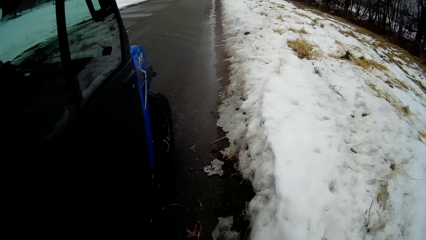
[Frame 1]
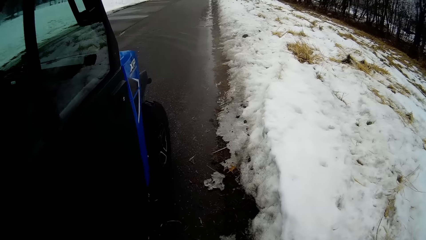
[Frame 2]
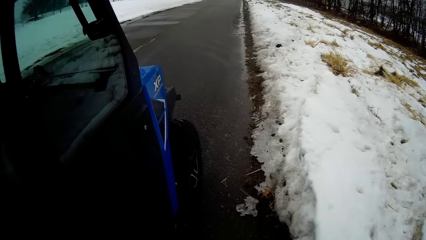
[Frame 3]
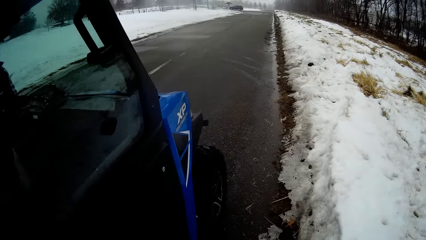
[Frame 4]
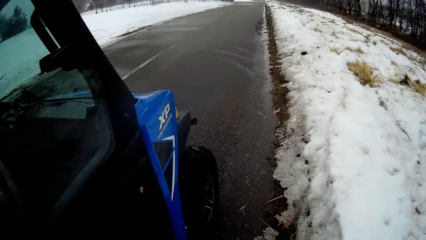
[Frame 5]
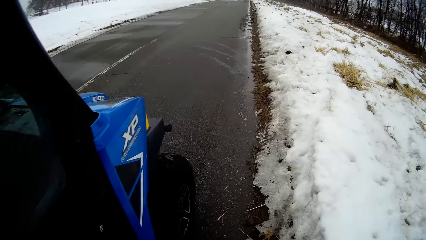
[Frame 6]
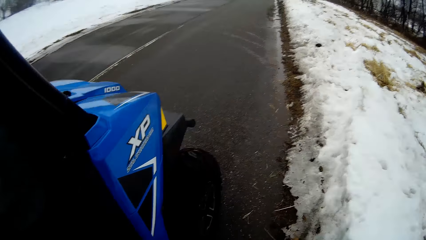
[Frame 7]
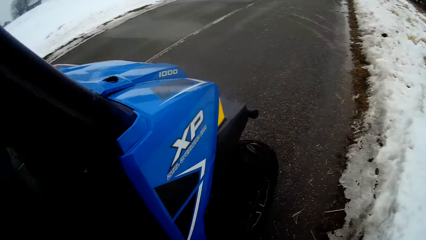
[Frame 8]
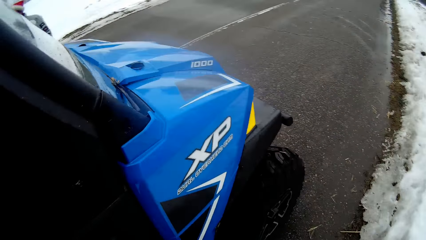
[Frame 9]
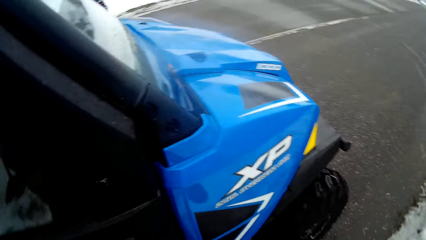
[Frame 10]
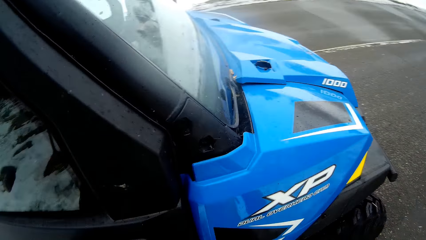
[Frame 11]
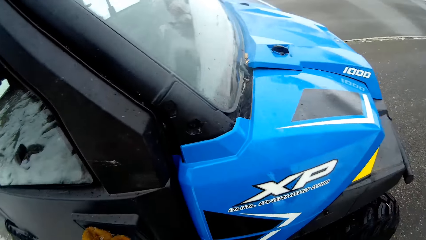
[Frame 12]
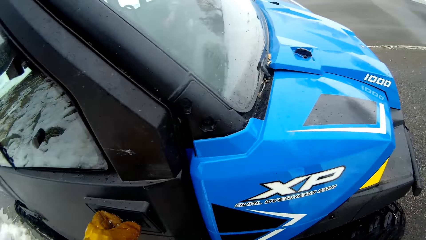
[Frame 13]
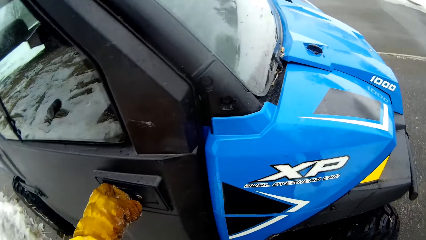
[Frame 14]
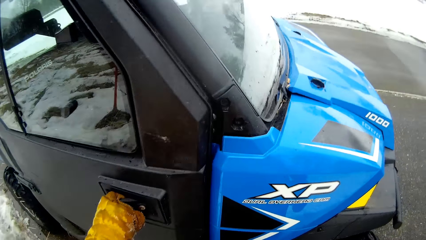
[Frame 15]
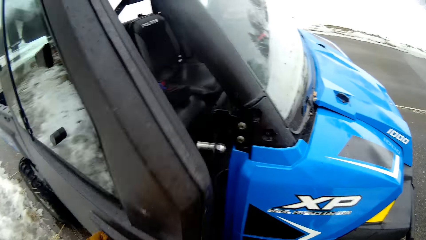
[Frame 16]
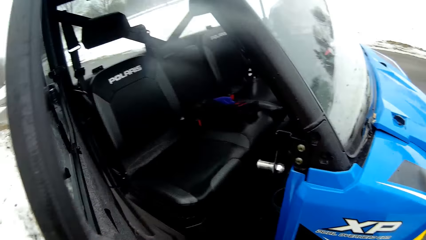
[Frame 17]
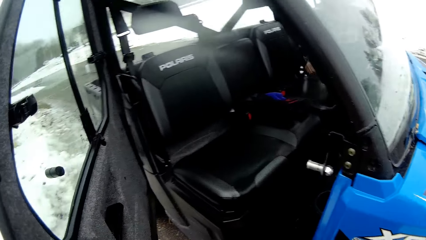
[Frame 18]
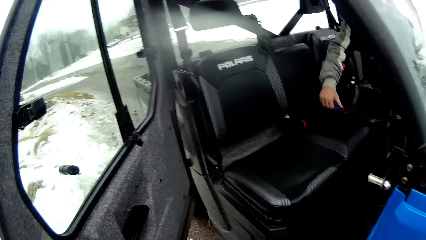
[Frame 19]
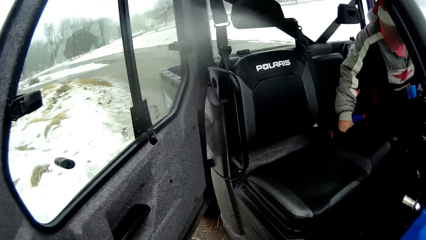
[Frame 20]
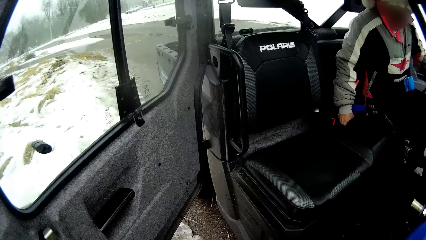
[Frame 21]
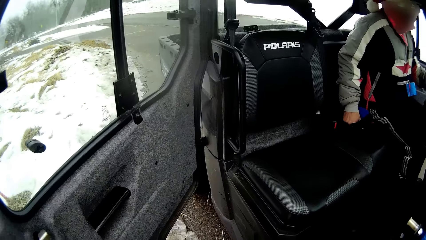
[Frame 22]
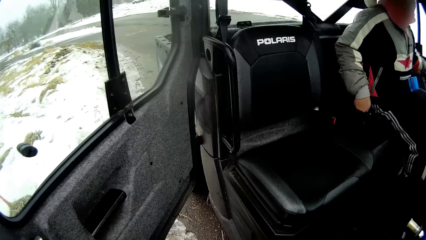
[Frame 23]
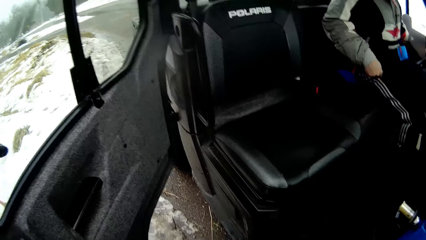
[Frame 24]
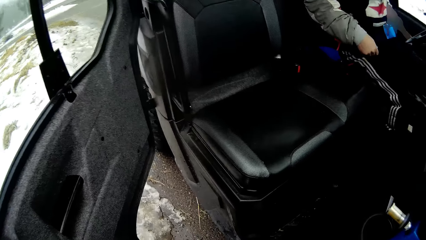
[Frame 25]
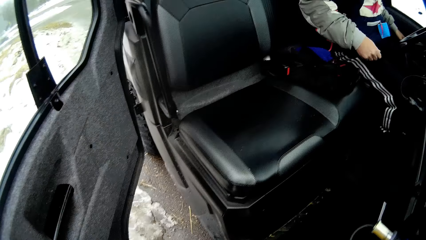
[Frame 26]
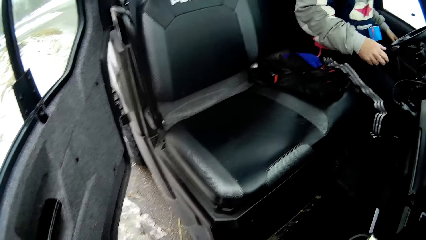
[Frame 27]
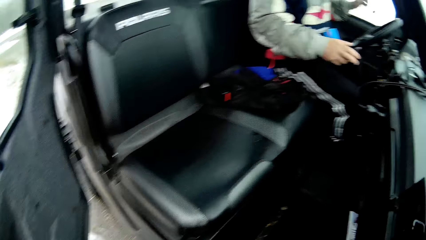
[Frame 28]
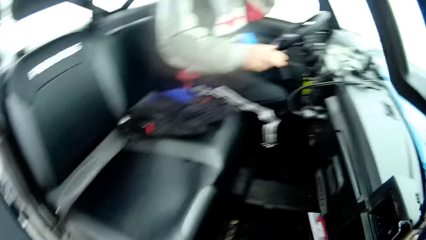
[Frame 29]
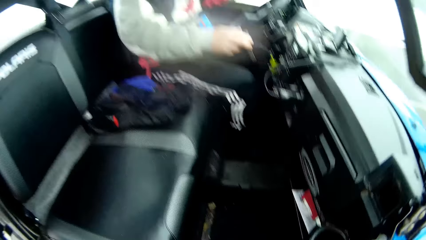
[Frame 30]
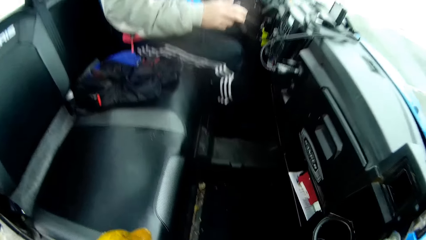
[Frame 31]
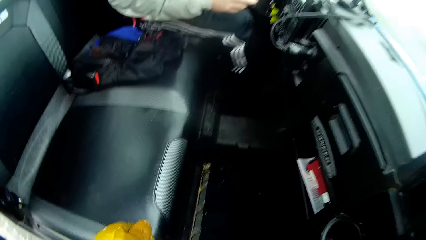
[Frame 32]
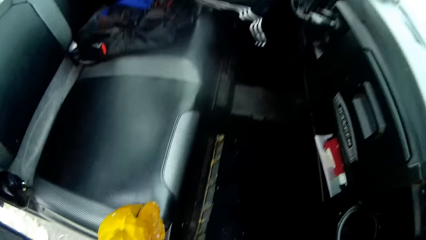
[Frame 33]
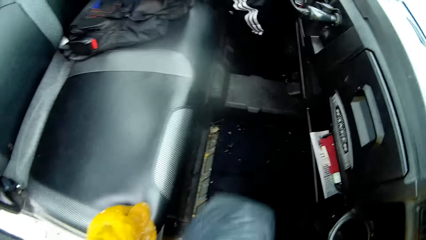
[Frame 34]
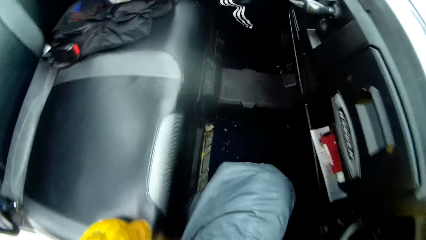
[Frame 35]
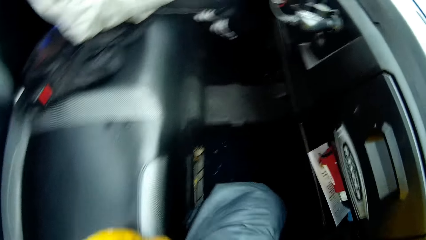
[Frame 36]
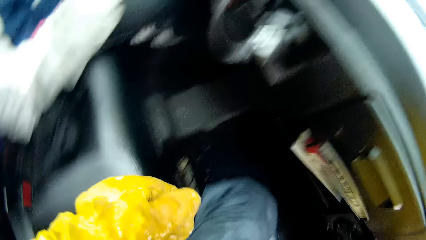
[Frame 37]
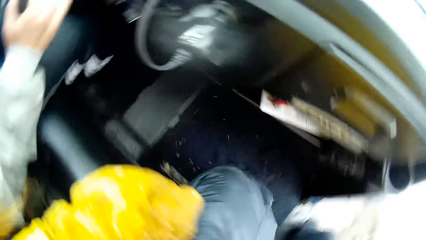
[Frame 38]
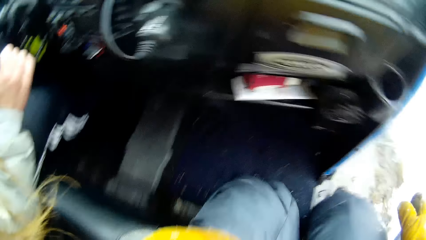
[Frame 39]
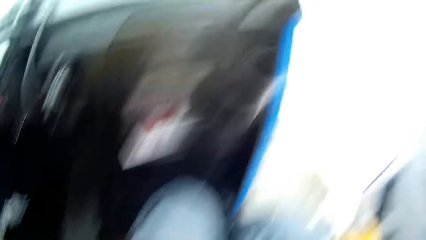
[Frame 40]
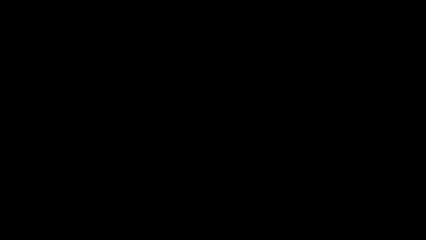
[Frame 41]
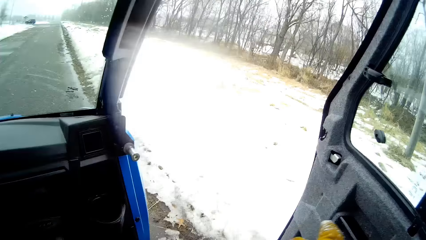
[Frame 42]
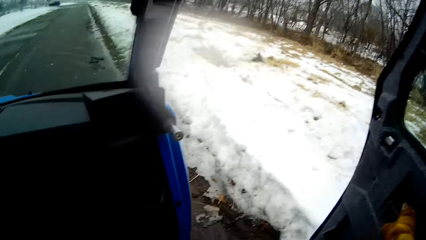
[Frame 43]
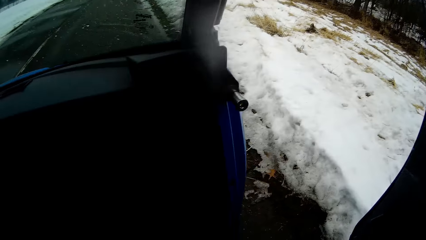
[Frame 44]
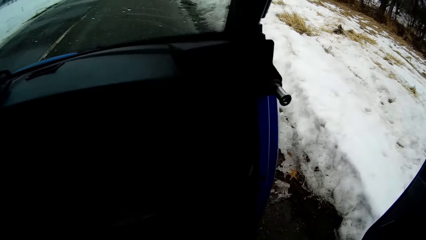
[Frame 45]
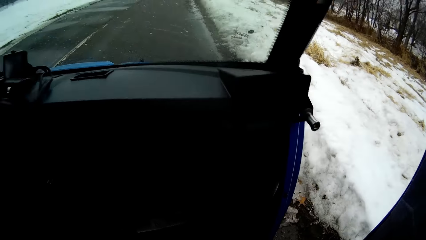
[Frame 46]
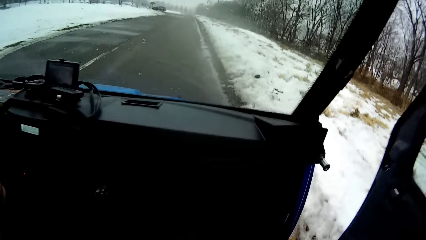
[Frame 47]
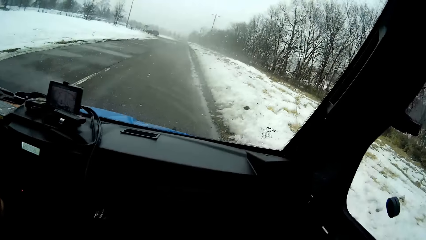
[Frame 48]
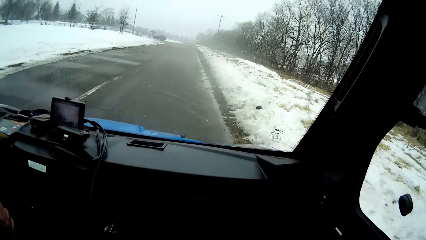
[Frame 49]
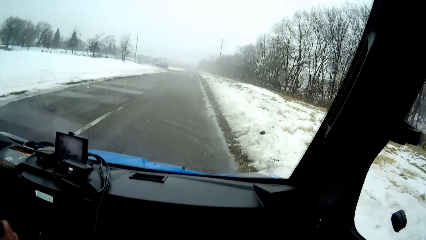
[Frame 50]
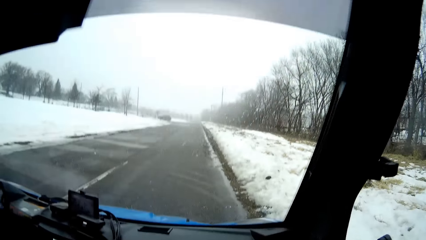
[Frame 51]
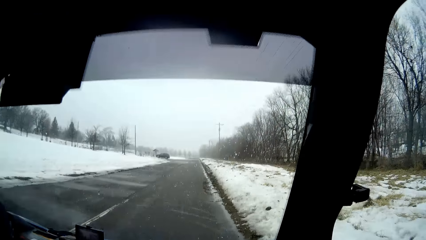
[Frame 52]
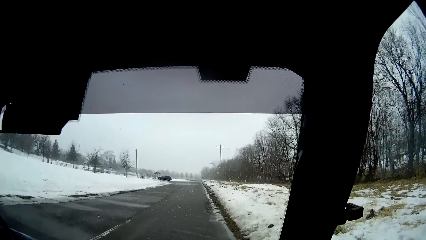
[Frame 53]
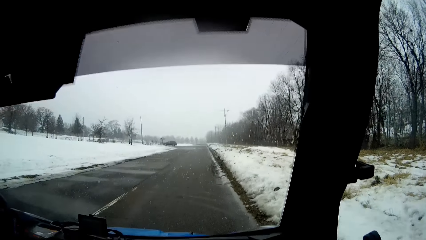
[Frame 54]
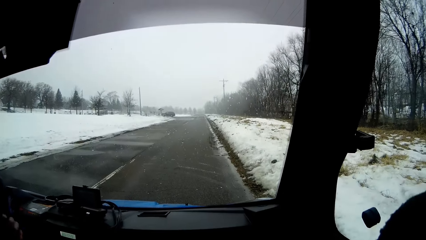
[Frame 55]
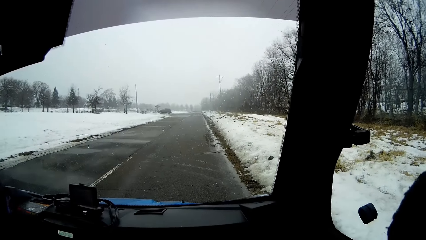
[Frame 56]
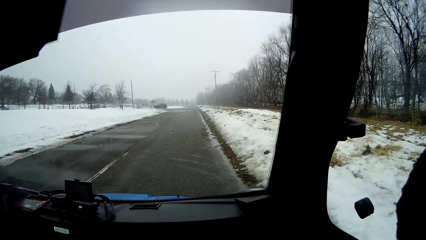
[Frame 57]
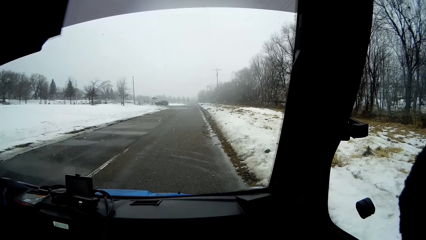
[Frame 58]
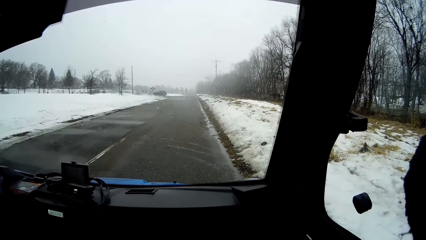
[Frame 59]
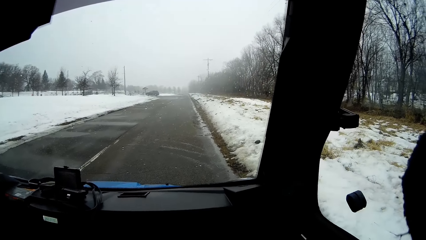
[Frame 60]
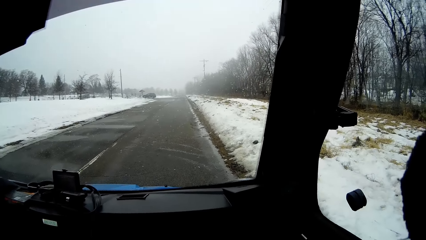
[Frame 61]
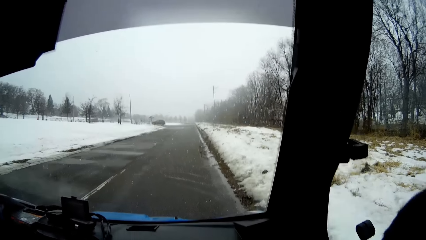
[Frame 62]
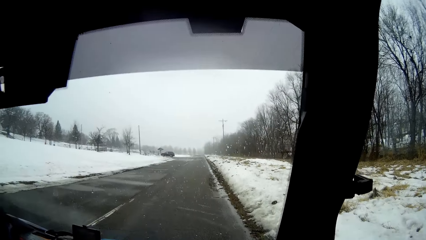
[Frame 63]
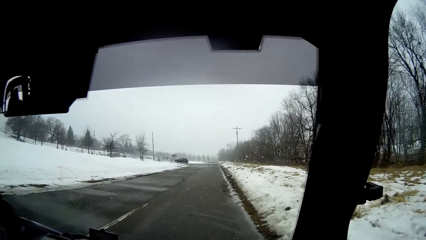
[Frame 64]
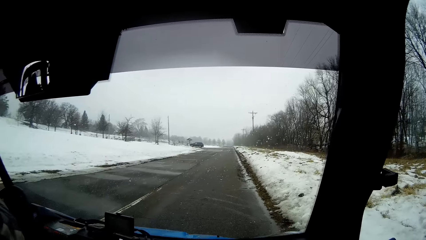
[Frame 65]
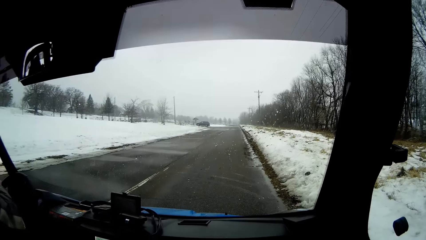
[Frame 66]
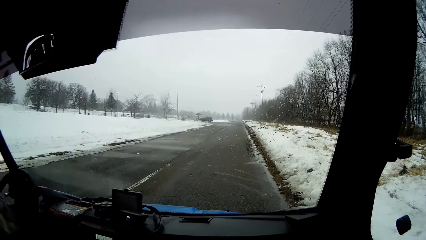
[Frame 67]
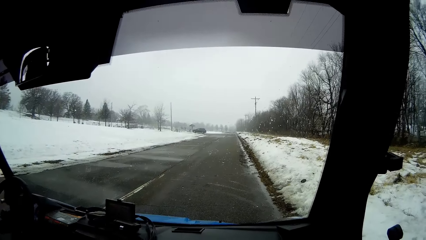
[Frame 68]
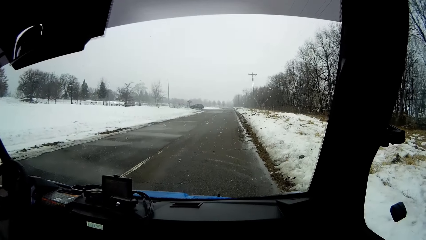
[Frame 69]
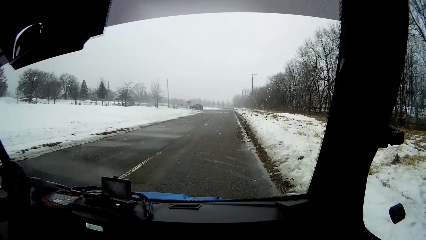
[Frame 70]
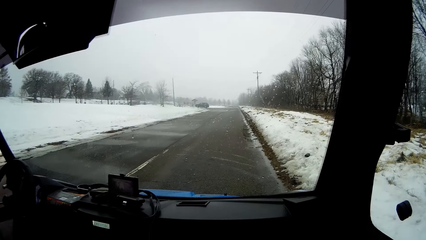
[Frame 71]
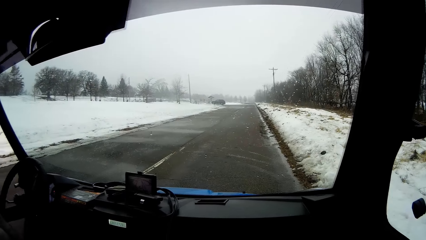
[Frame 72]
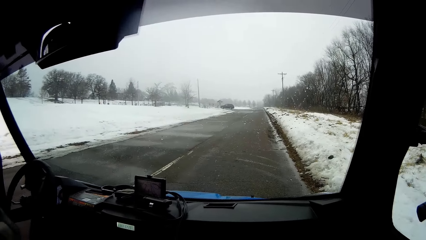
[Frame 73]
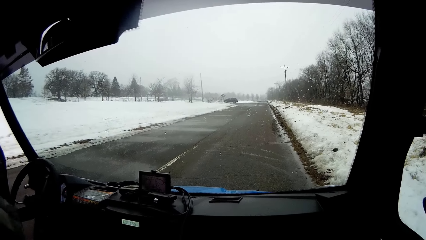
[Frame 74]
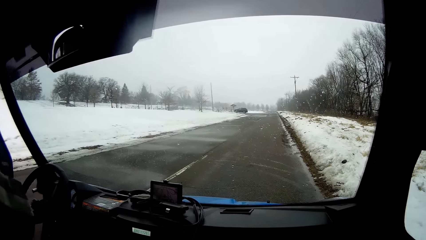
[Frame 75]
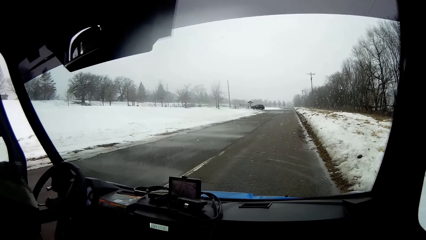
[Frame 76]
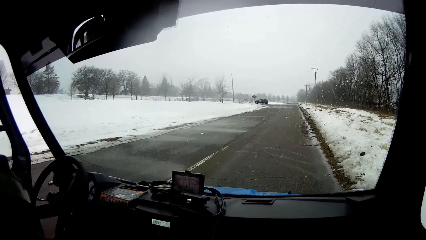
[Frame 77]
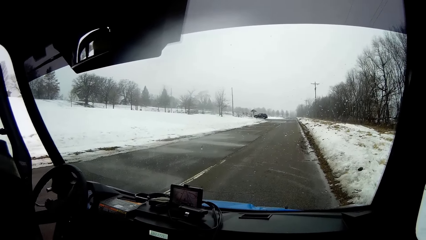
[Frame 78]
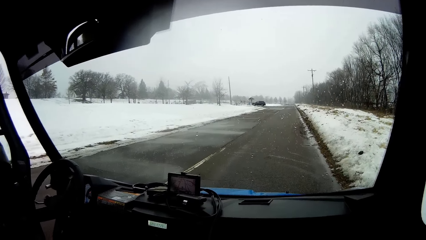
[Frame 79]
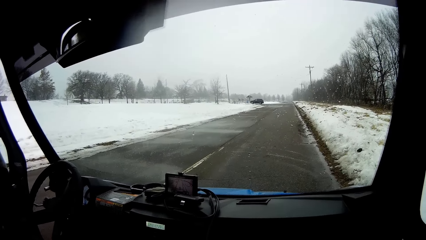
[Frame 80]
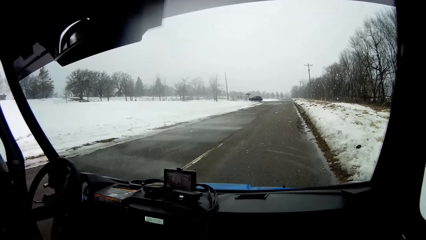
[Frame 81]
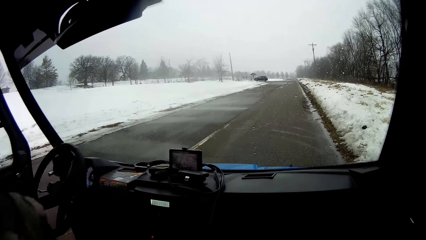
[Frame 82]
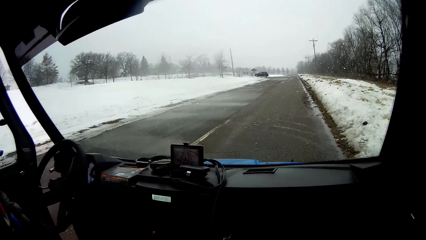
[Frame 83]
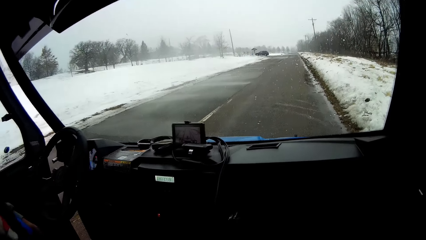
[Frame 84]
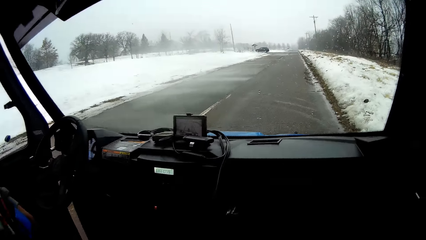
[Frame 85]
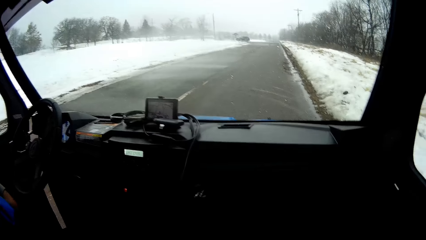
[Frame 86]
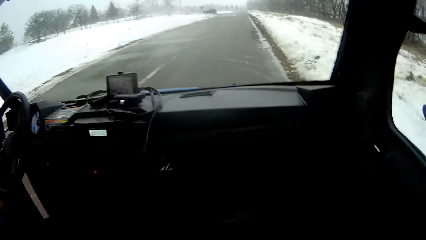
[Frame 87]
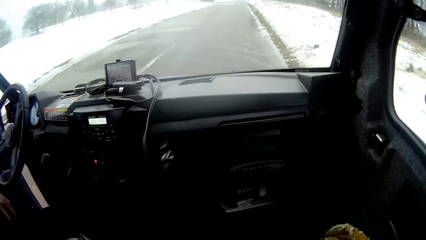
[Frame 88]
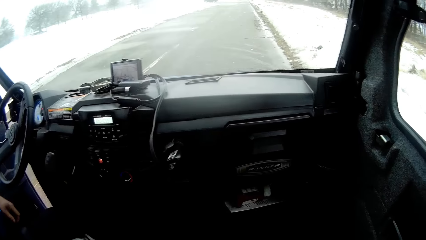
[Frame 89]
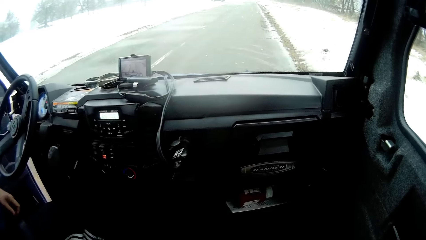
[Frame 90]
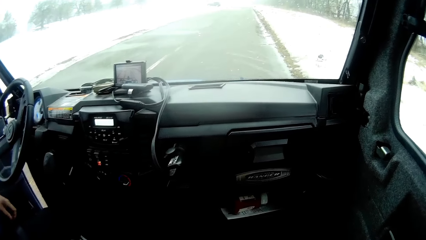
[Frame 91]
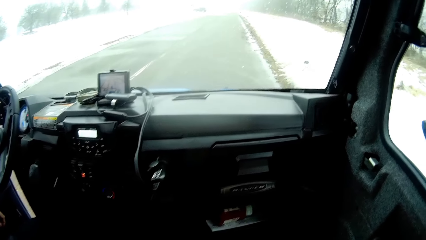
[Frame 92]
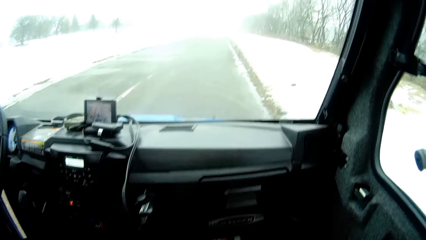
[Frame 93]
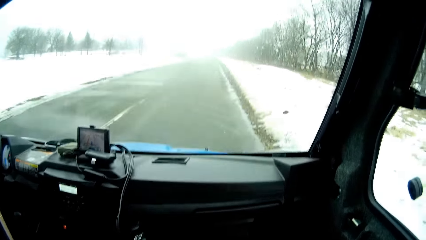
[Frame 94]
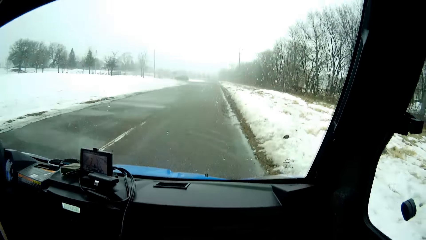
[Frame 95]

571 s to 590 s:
The camera wearer opens the door of the snow pickup truck with his left hand. A man climbs the truck. The man shifts on the seat of the snow pickup truck. The man holds the steering wheel of the snow pickup truck with his right hand. The camera wearer climbs the truck. He sits in the snow pickup truck. He shuts the door of the snow pickup truck with his right hand. The man shuts the door of the snow pickup truck with his left hand.
